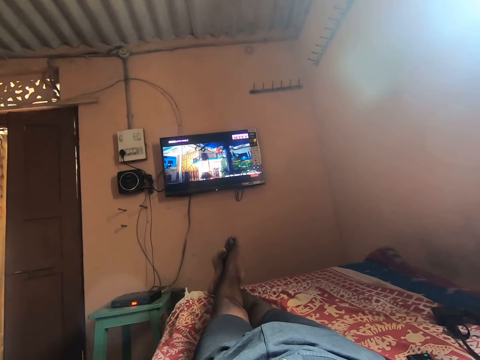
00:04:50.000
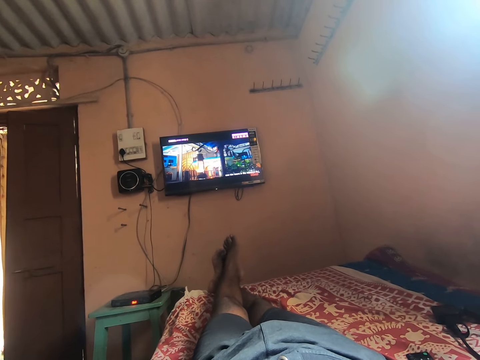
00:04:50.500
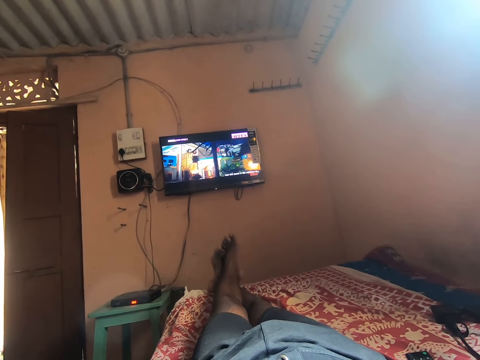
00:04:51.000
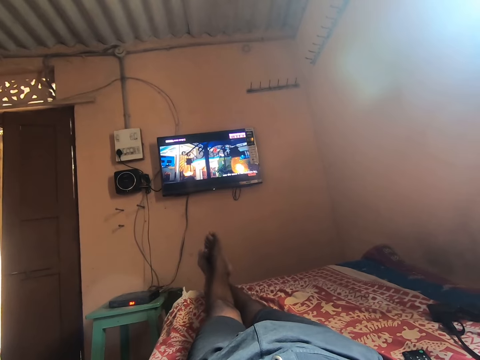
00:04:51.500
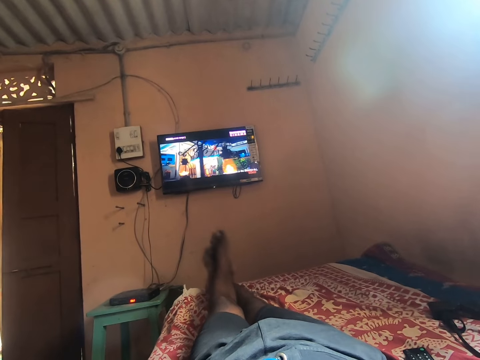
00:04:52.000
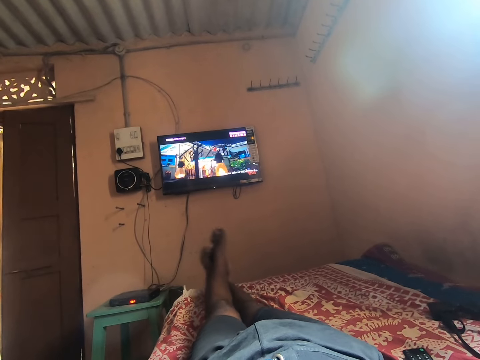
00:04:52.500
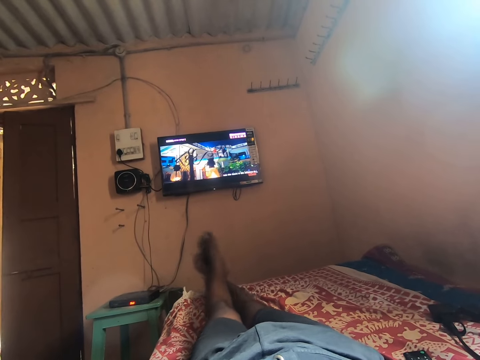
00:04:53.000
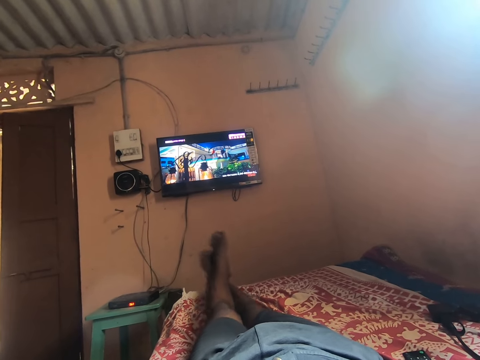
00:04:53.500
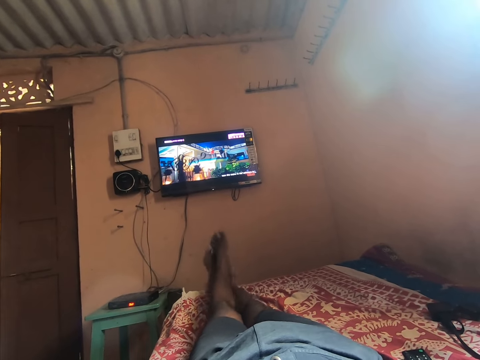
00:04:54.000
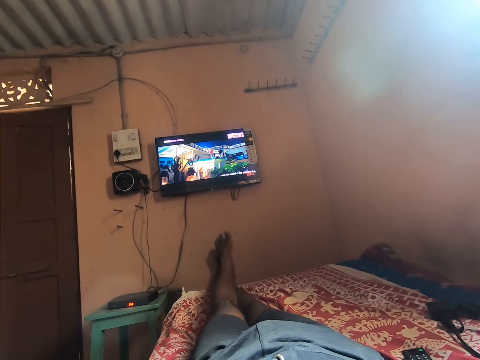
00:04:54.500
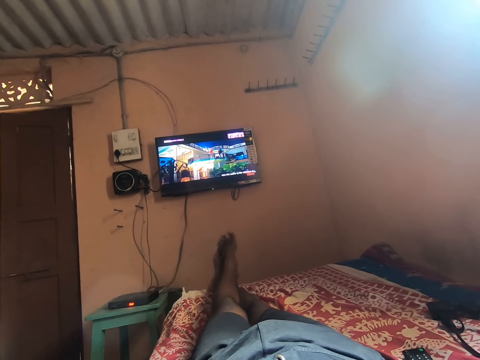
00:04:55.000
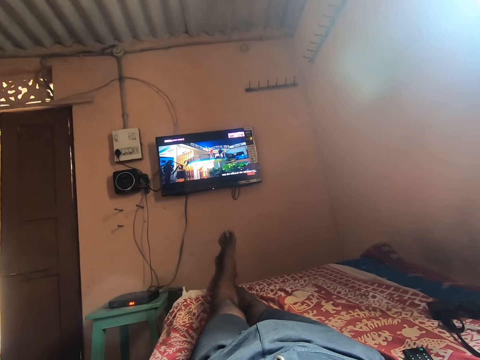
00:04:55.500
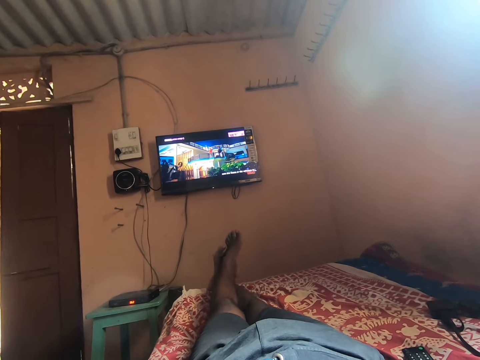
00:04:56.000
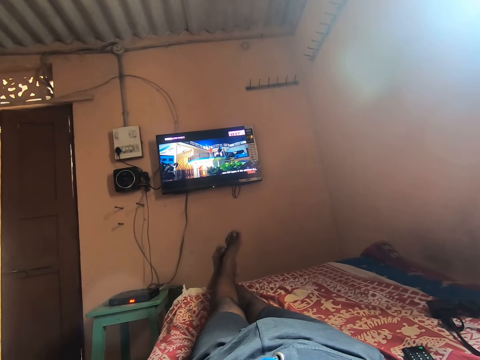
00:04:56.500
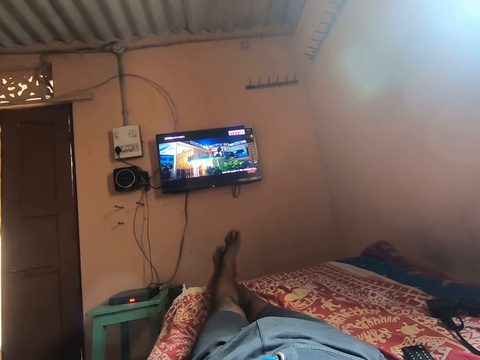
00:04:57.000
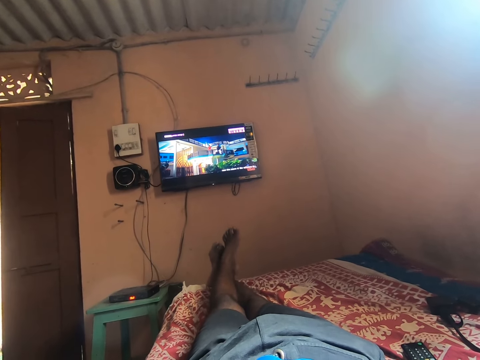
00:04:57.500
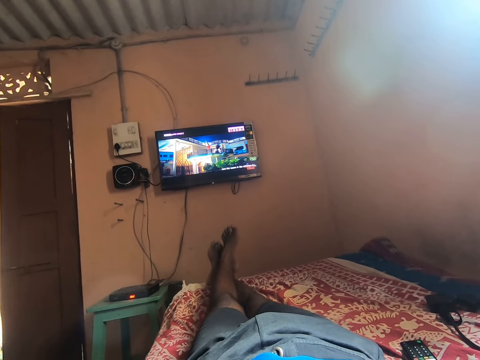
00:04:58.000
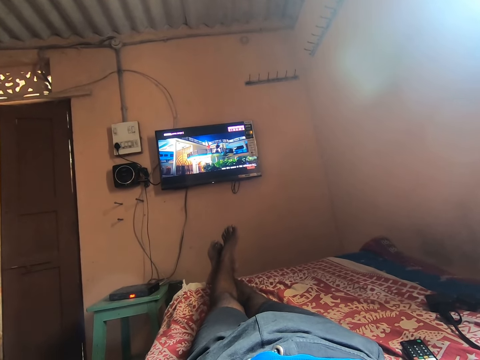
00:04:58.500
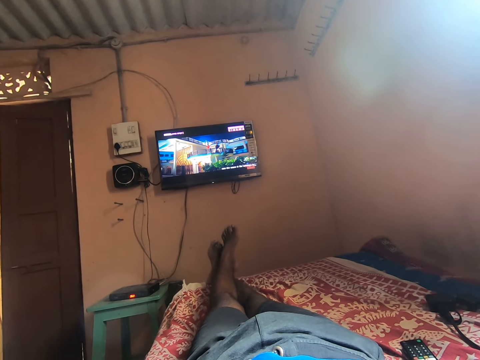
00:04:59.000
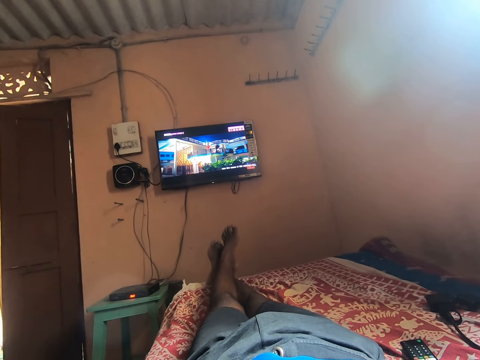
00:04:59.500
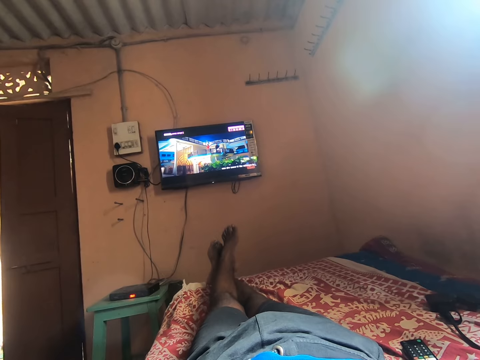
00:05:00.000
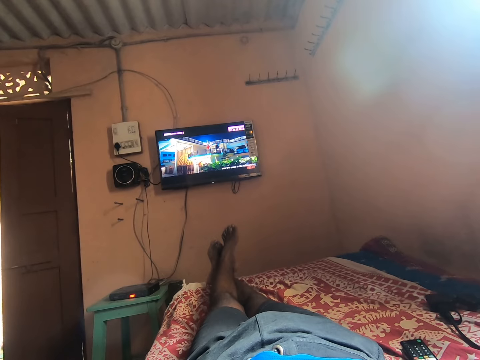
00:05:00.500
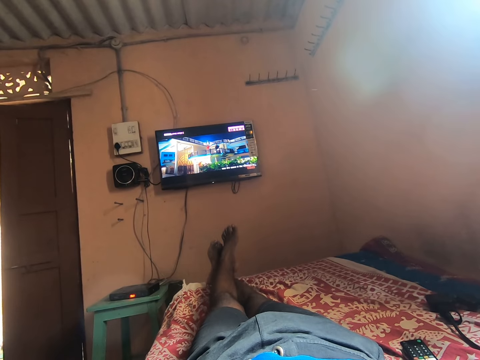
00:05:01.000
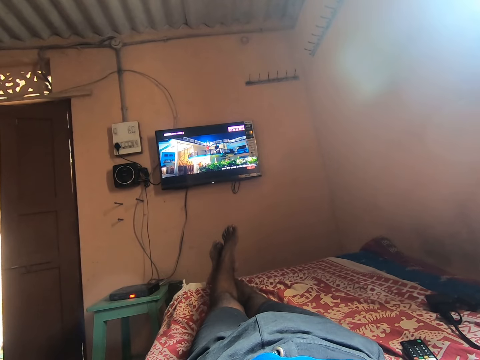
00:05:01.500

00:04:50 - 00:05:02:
The camera wearer swings his legs together. He stops for a while.

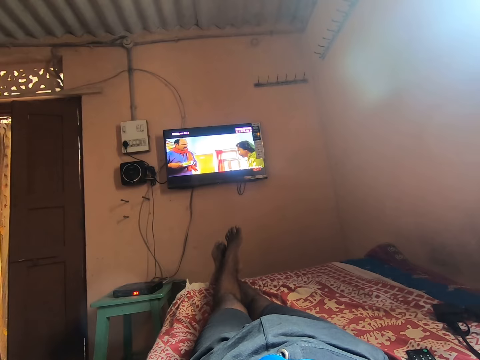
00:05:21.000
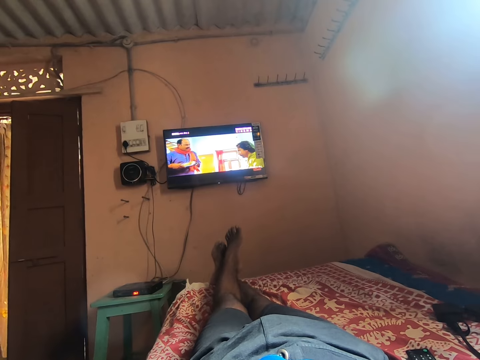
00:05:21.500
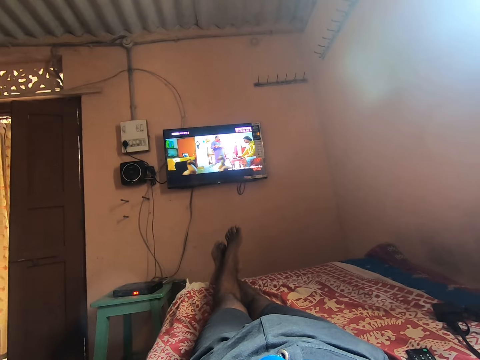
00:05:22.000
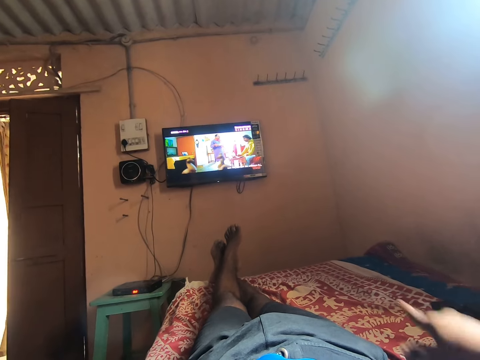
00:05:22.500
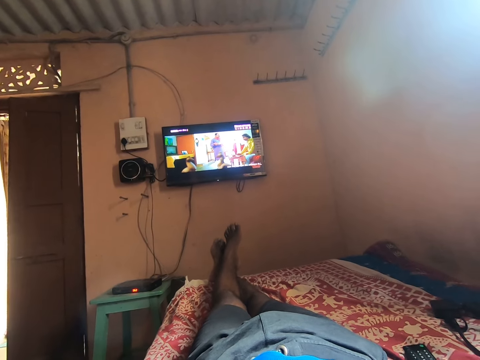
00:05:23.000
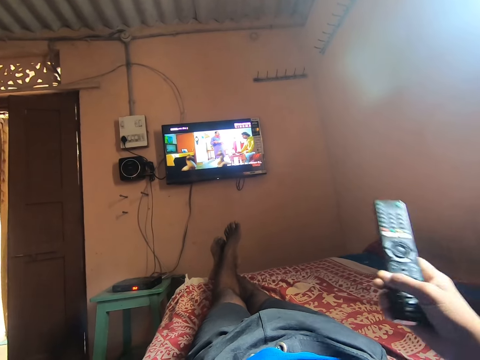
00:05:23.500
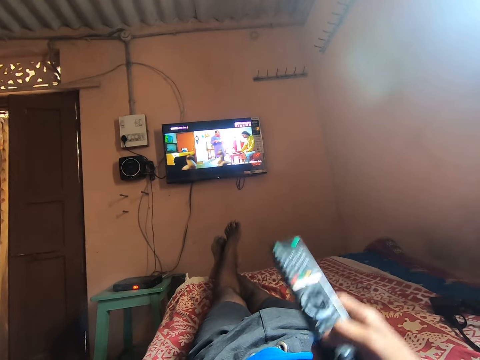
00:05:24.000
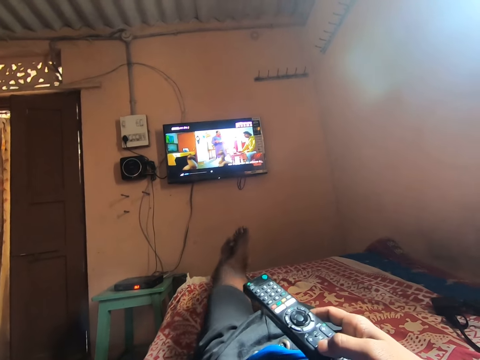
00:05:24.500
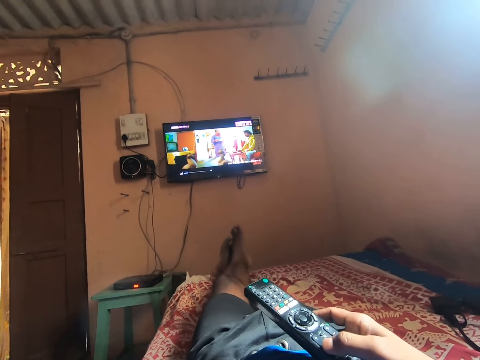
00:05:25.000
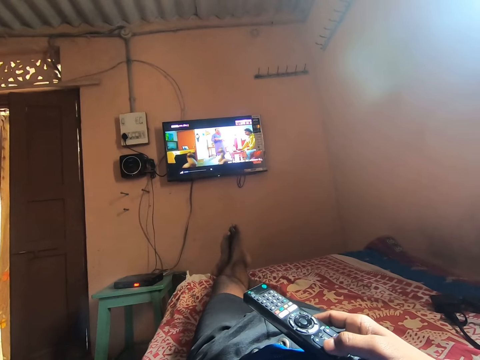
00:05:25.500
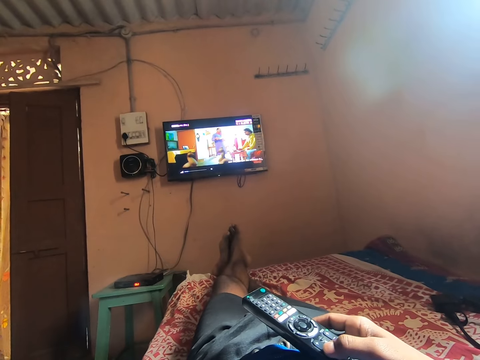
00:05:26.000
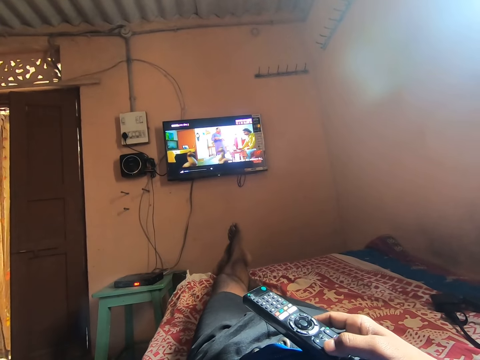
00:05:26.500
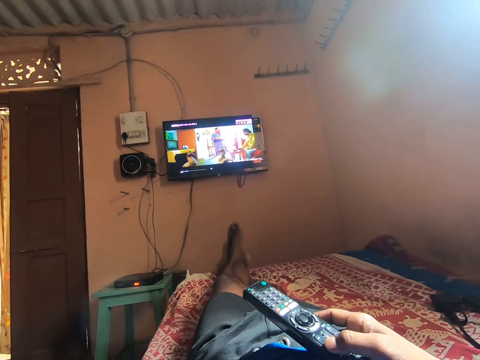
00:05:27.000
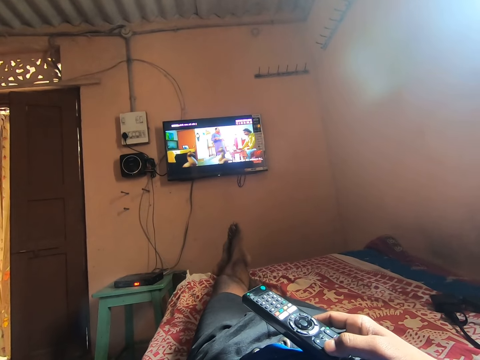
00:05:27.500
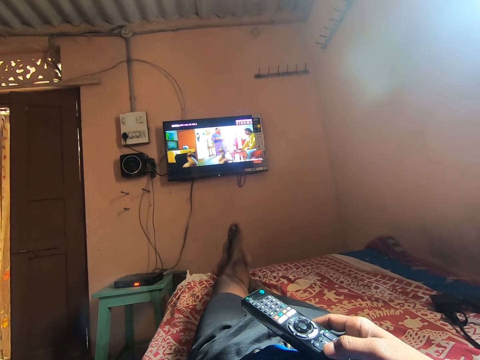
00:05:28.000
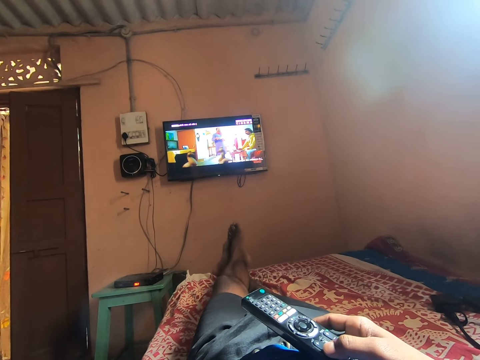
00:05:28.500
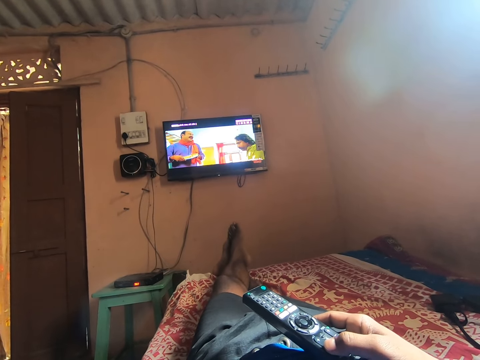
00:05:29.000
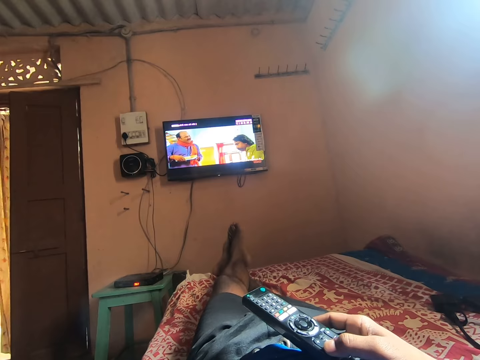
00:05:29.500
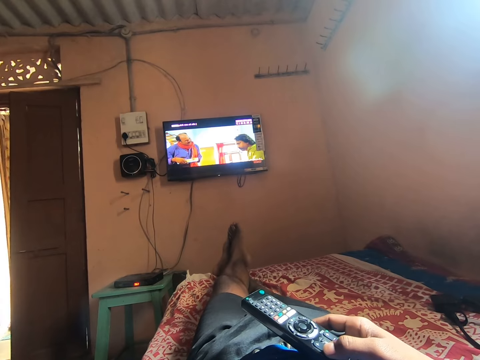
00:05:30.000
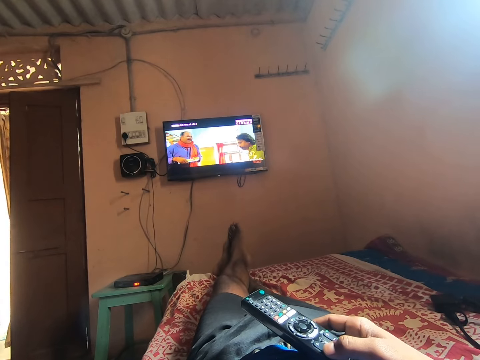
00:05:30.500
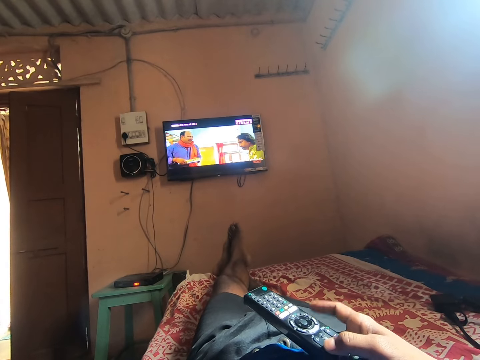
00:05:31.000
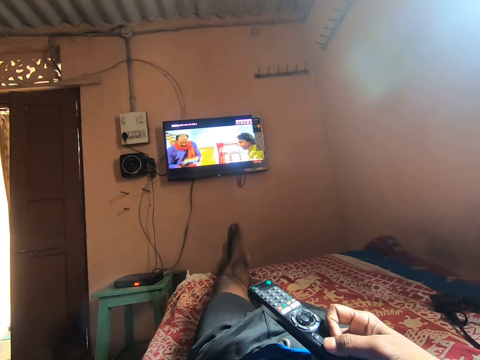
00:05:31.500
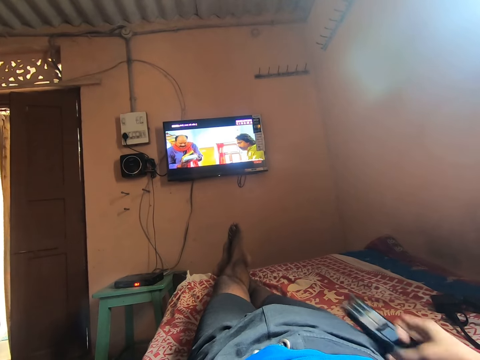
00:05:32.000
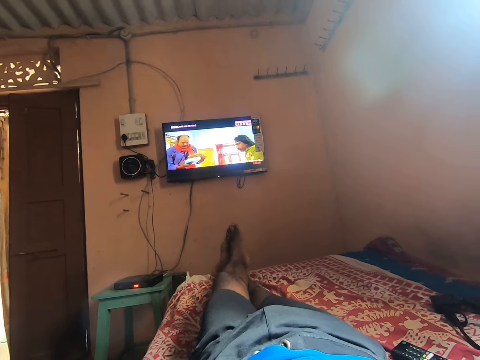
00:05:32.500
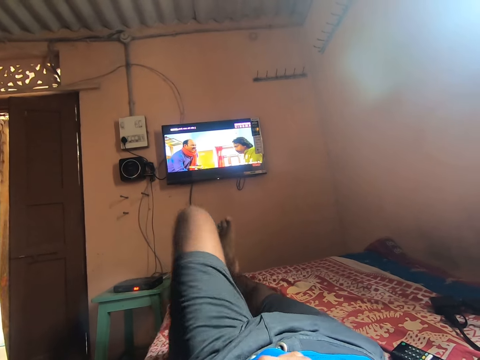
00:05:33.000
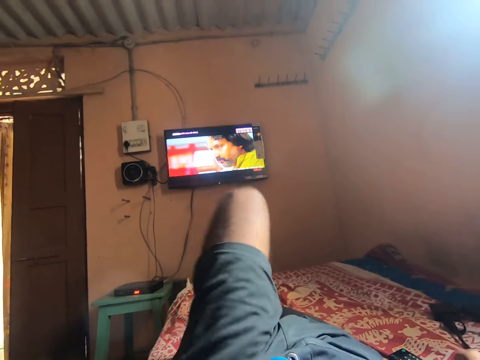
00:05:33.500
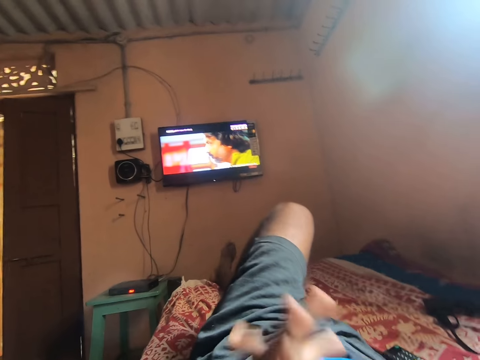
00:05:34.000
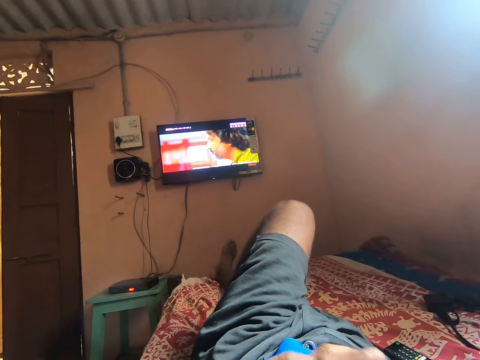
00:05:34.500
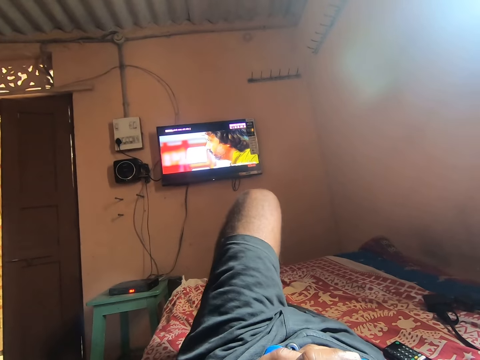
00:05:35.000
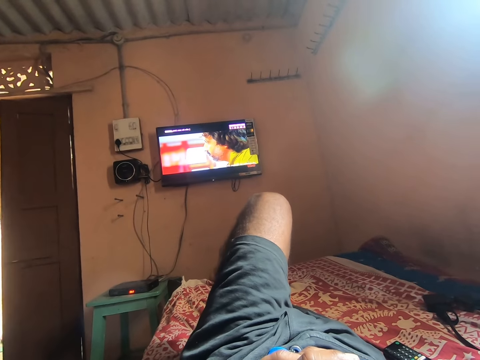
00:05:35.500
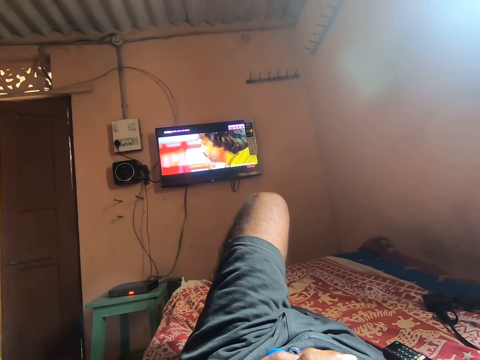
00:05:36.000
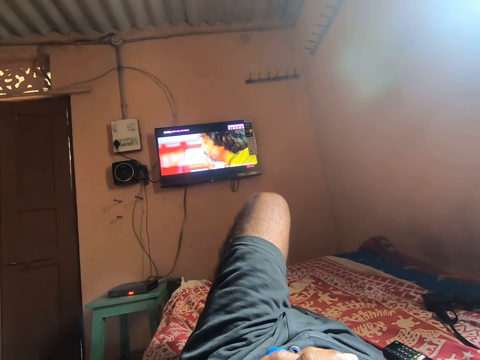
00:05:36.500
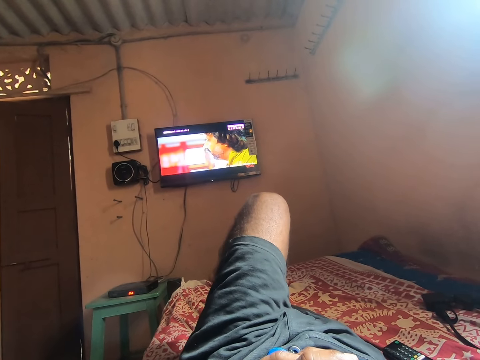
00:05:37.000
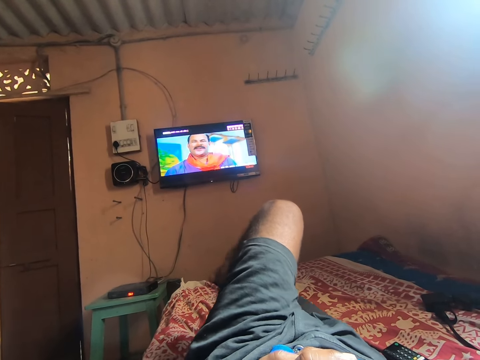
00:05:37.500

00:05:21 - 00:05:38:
The camera wearer picks up a remote controller from the bed. He operates the remote controller. He drops the remote controller on the bed. He lifts his leg. He folds his left leg on the bed. He puts his hands together. He continues to watch television.
